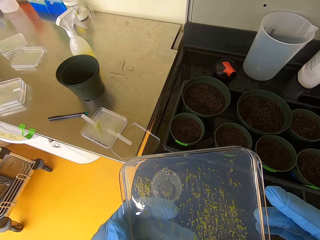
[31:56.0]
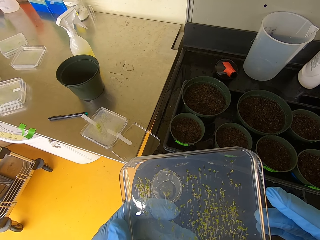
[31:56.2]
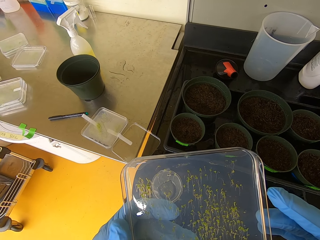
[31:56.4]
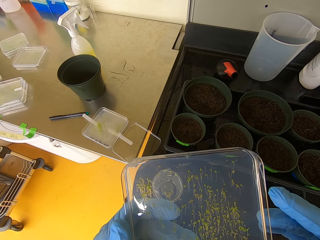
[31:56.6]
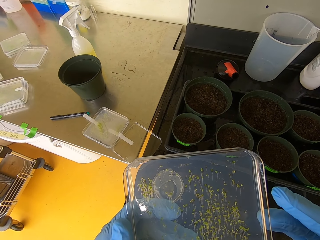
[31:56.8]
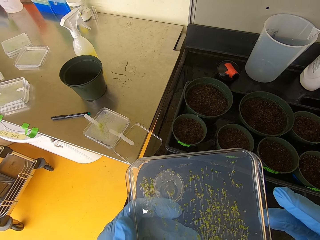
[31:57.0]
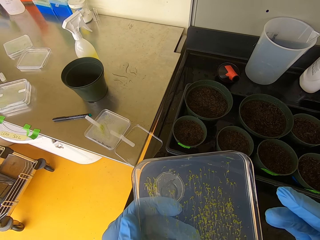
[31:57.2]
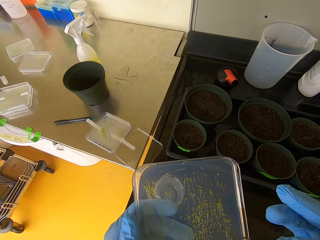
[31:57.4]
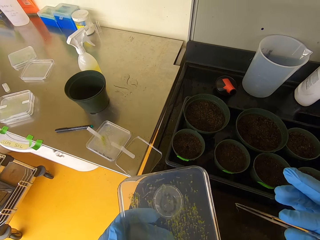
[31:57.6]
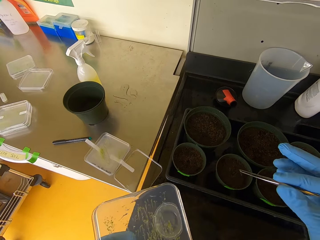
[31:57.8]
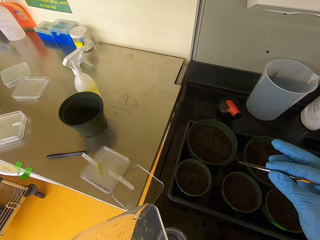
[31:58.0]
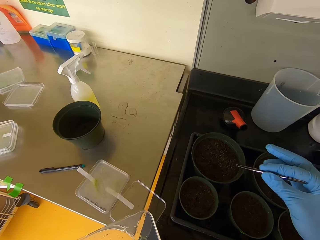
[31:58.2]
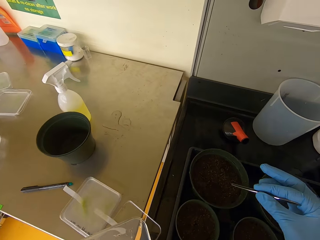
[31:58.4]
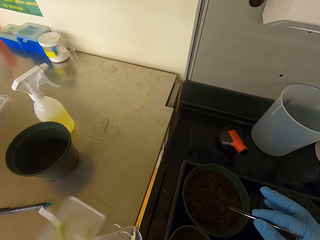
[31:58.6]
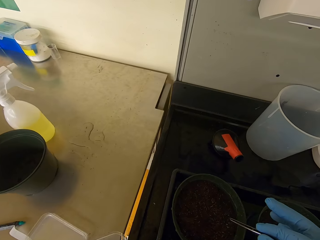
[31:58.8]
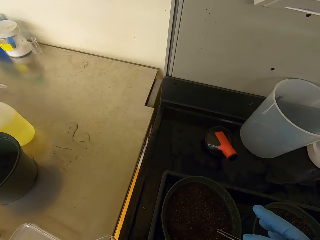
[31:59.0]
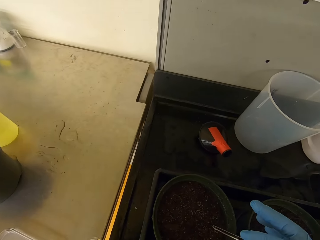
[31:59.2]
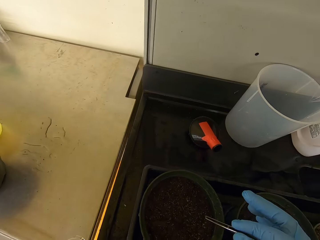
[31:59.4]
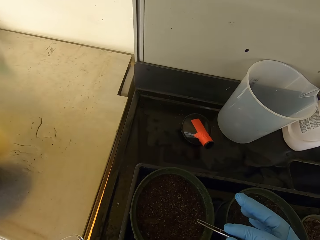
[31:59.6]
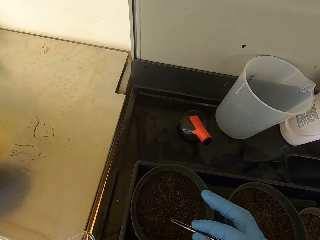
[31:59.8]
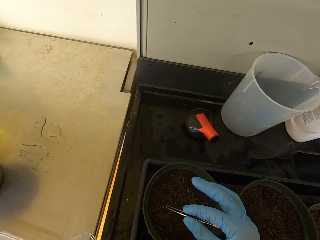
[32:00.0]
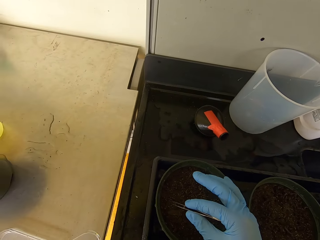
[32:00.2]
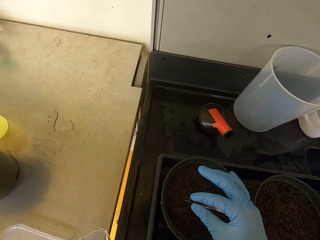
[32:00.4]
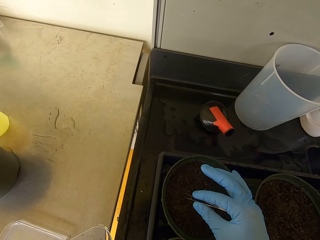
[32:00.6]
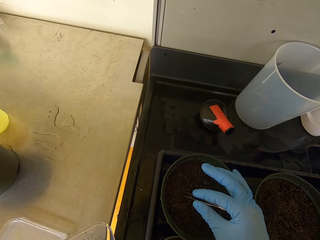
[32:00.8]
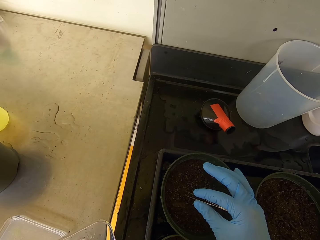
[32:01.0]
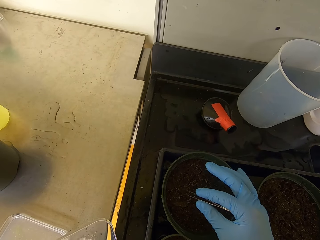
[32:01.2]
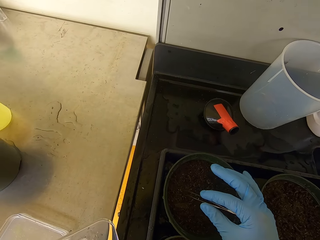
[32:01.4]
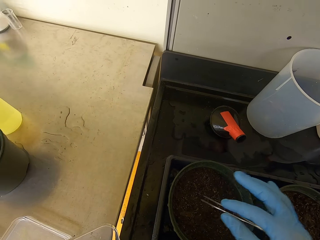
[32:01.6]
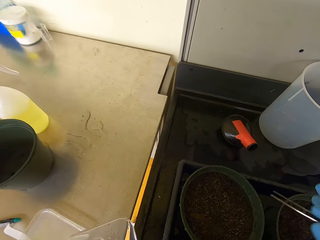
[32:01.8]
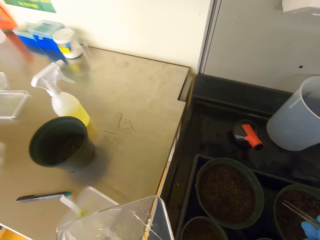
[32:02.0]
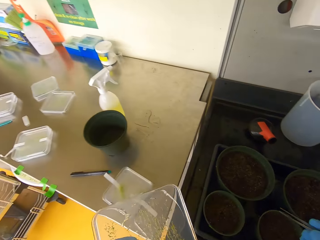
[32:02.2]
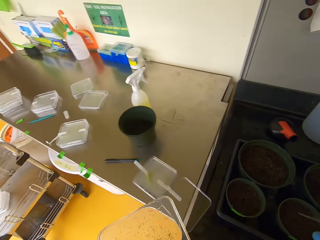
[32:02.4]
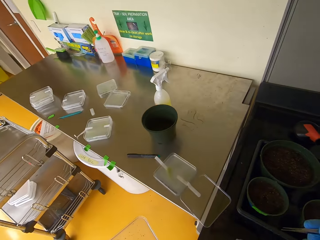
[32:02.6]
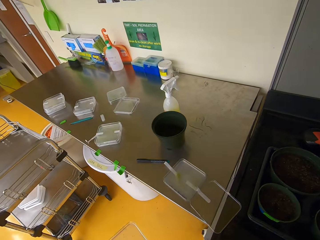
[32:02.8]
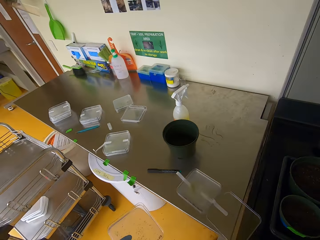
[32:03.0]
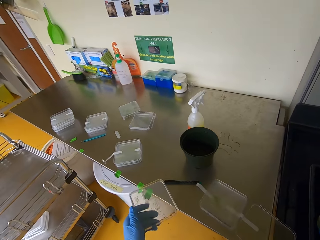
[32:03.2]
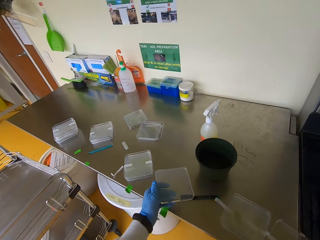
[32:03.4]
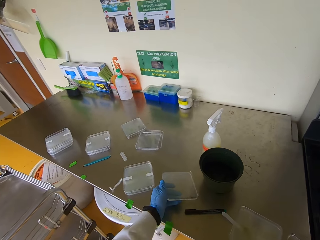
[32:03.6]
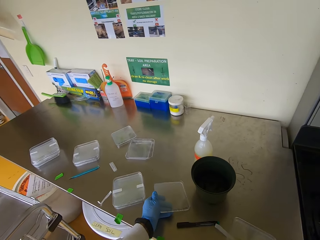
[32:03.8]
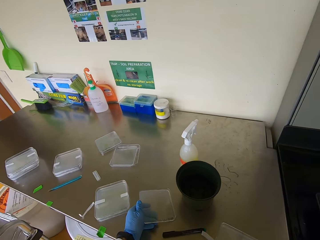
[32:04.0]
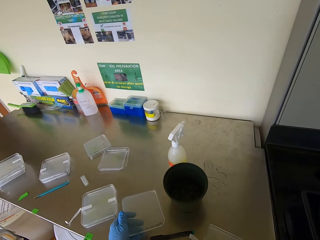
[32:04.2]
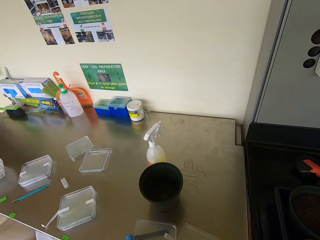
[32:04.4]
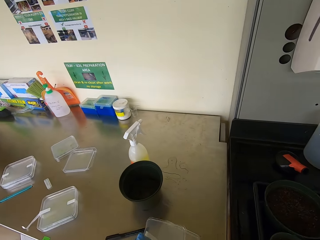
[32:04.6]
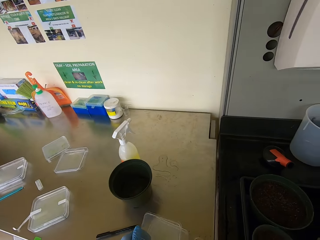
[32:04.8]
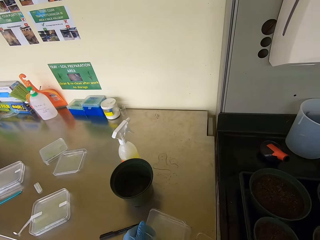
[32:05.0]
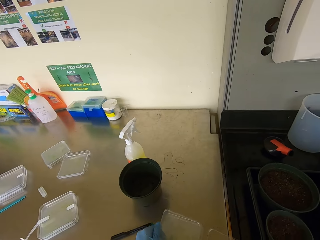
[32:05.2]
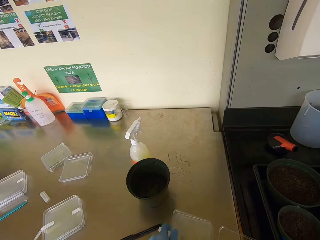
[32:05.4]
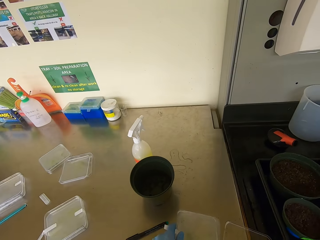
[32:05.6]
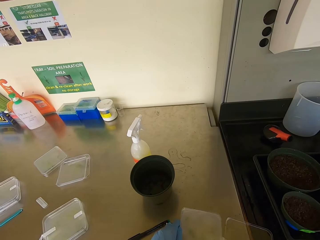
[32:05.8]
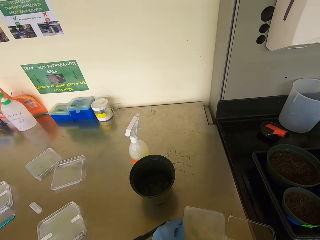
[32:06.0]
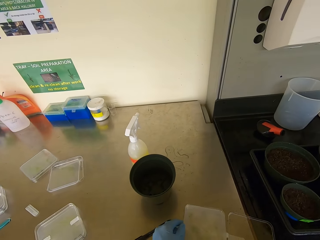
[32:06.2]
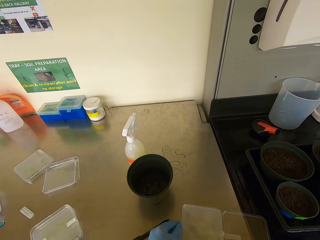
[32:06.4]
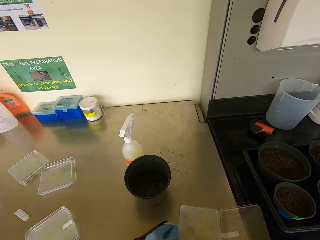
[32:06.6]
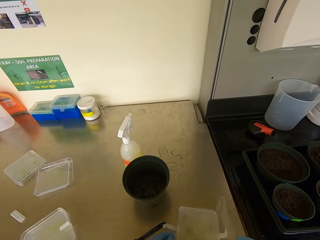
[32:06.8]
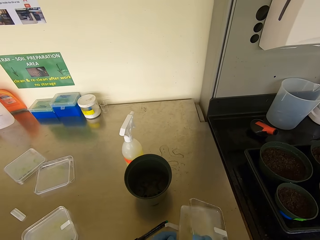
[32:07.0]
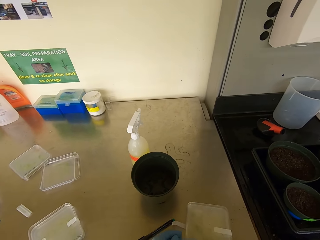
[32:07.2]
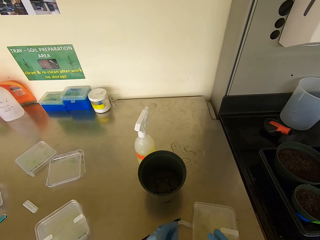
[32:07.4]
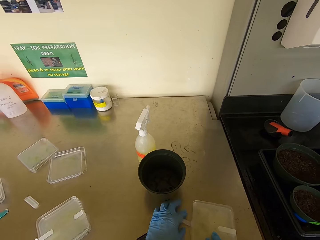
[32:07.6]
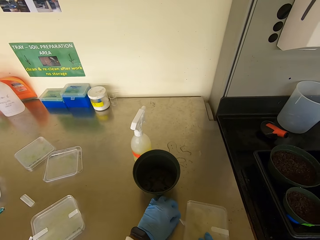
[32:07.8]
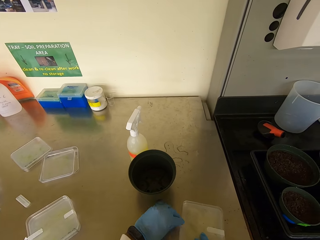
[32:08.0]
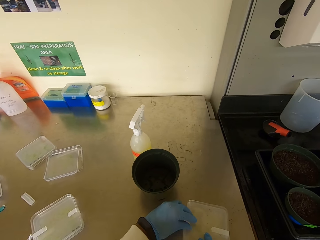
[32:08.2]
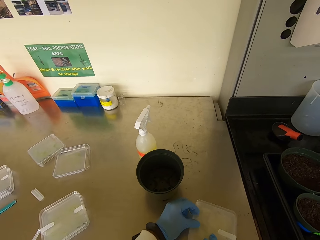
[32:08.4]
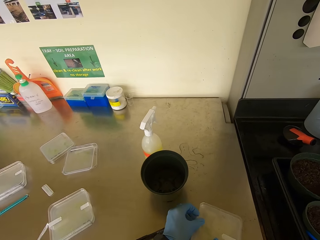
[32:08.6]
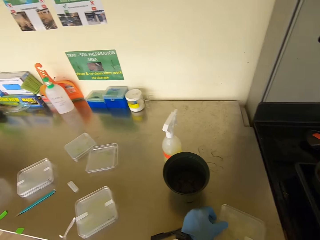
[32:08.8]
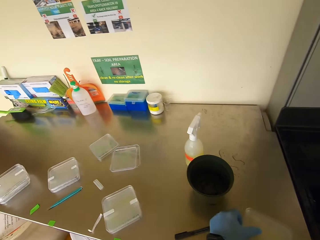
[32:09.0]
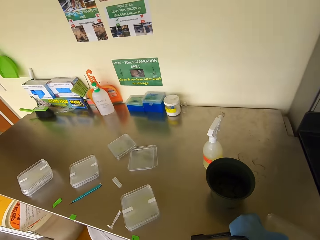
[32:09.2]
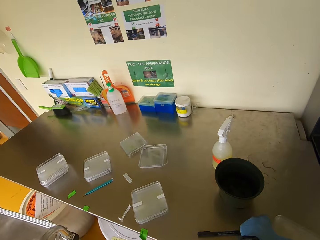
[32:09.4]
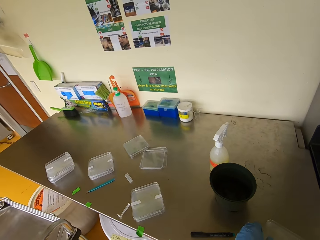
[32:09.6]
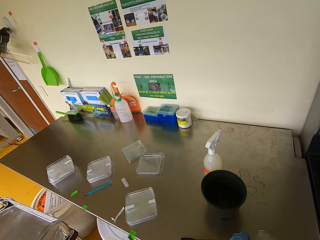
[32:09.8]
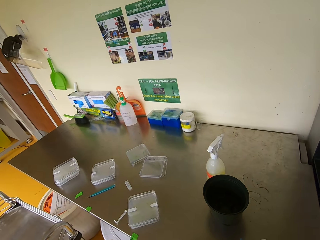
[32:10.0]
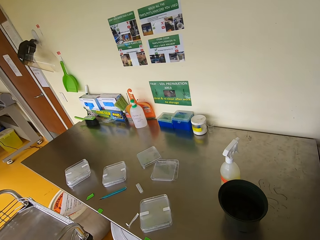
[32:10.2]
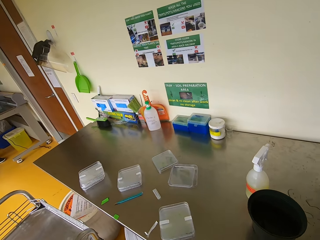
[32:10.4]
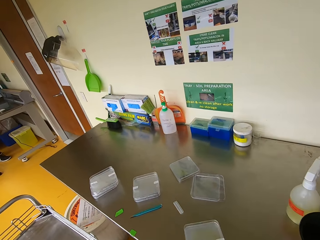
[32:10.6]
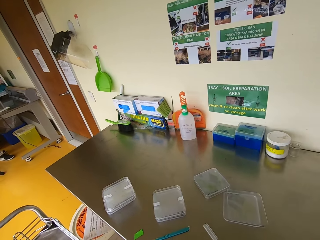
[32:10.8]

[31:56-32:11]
The camera wearer puts the seedling into the soil. They lift their hand and walk. They place the seedling container or case on the counter. They lift the case. They close the seedling container. They seal the case.

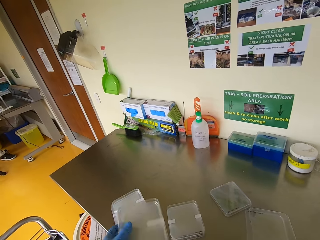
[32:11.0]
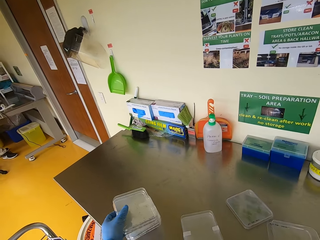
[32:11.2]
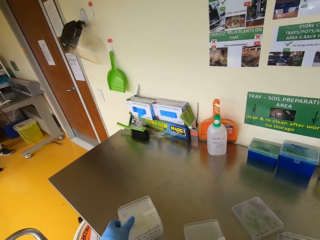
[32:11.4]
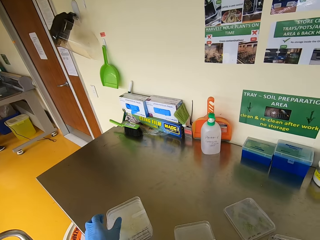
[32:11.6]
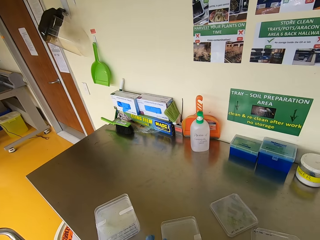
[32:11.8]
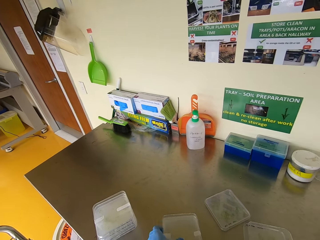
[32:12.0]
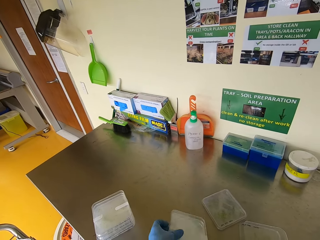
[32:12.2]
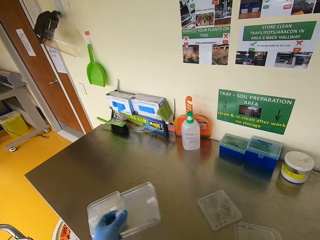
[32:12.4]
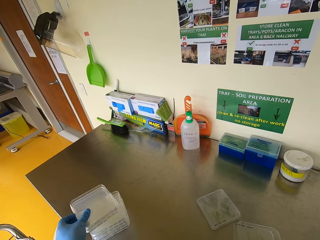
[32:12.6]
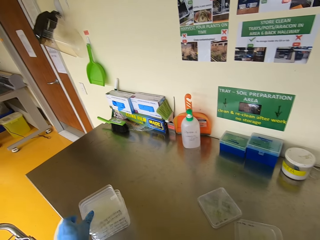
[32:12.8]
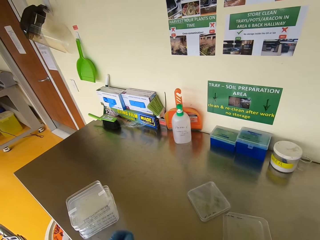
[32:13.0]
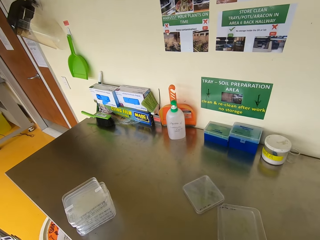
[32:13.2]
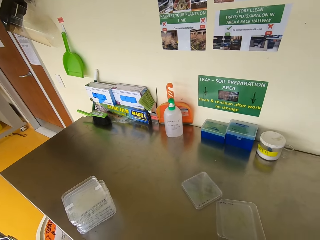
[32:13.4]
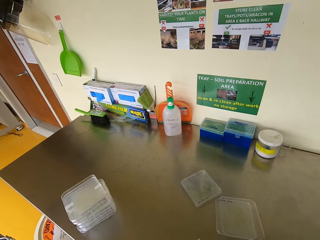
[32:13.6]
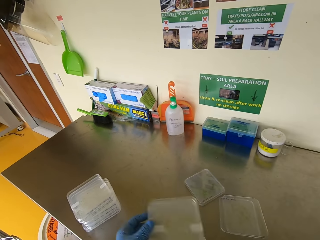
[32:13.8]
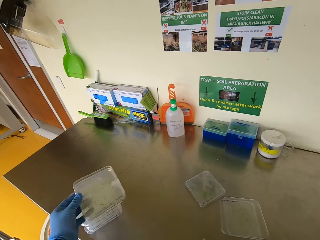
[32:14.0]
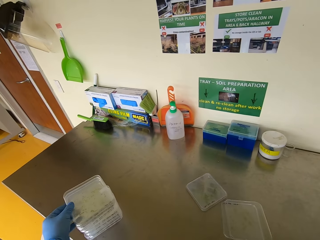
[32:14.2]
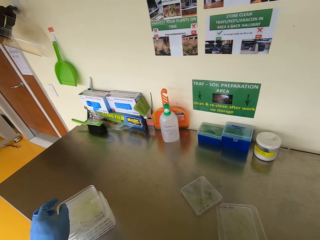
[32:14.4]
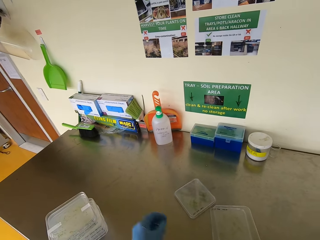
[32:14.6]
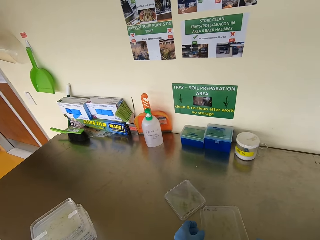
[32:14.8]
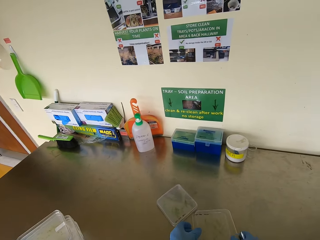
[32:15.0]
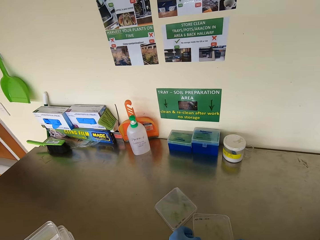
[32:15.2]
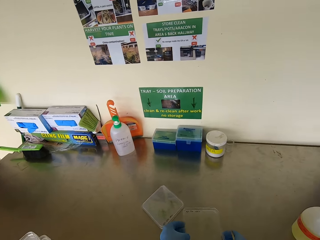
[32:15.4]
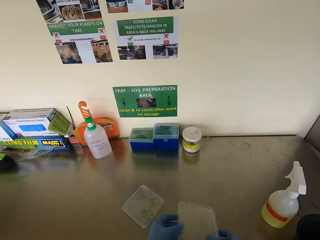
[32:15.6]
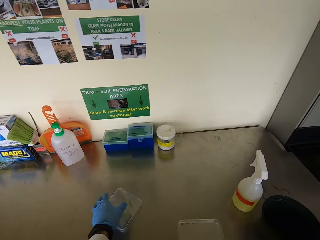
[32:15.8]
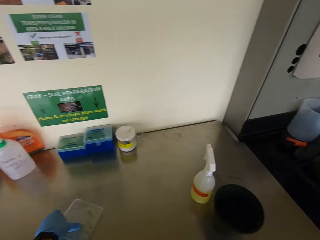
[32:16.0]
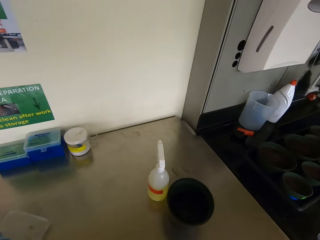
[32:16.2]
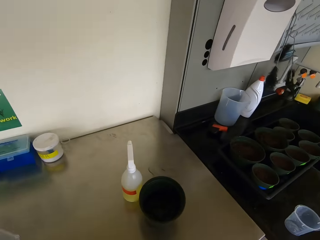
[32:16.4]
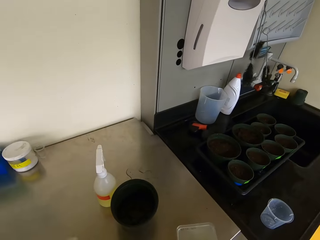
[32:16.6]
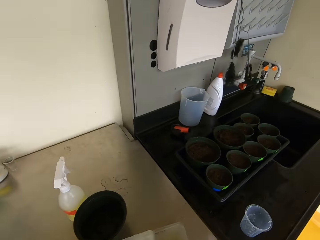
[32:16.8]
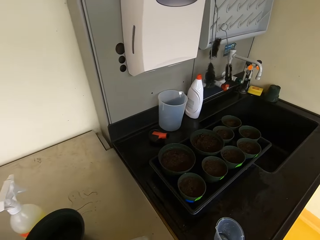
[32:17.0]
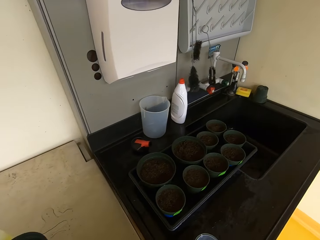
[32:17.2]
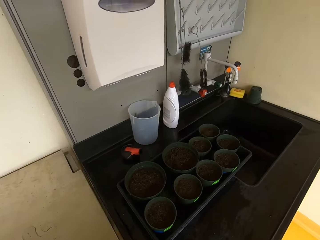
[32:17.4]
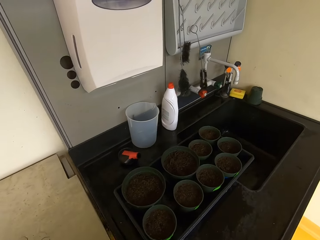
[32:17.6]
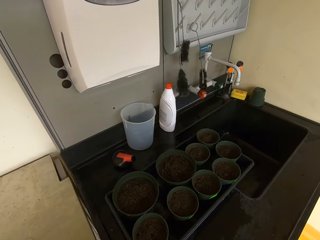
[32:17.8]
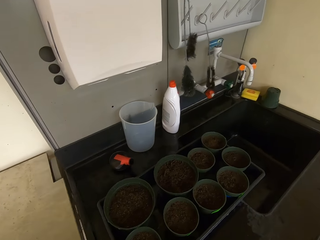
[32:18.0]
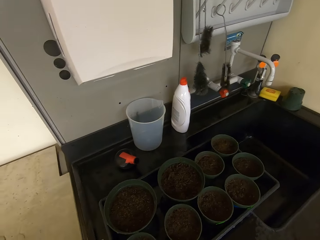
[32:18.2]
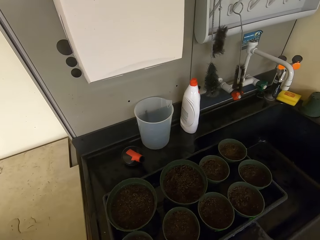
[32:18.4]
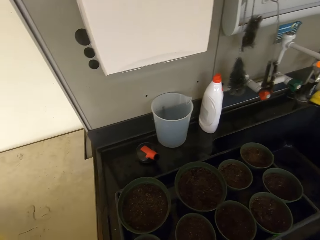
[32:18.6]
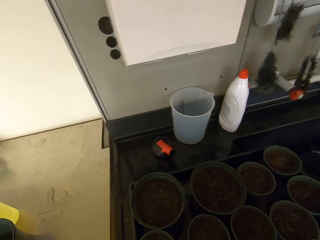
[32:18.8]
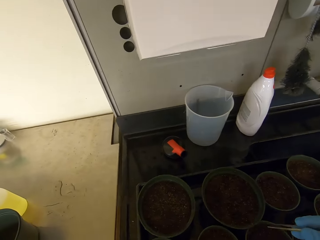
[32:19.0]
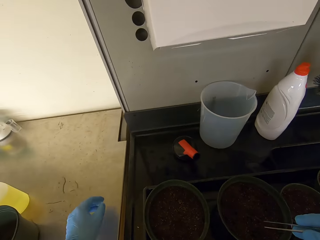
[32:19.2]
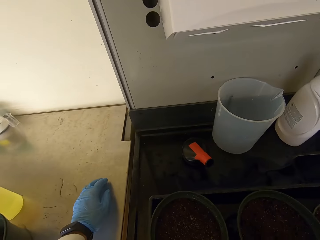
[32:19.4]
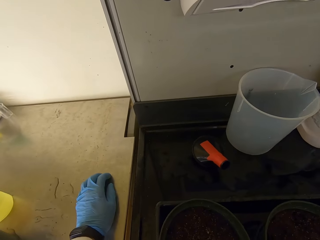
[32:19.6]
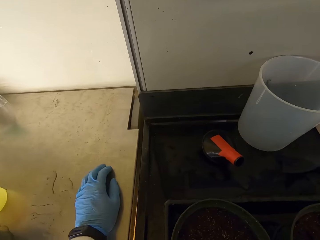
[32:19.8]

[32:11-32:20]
The camera wearer places the seedling container or case on another. They lift the case, put the case down, lift the case, put the case down, and lift the case. They walk around. They look around.
